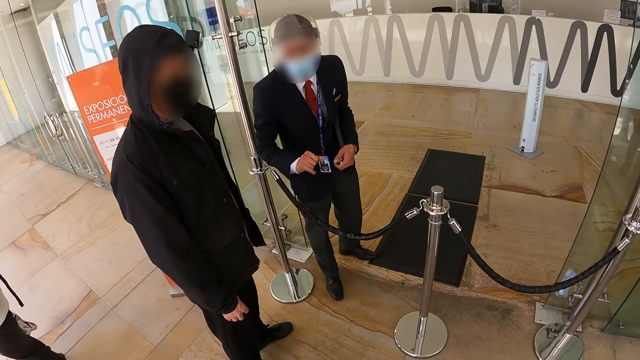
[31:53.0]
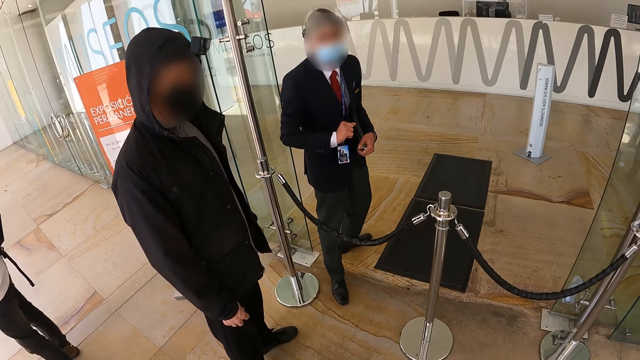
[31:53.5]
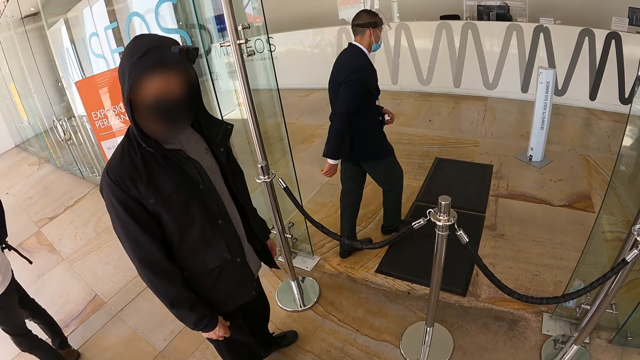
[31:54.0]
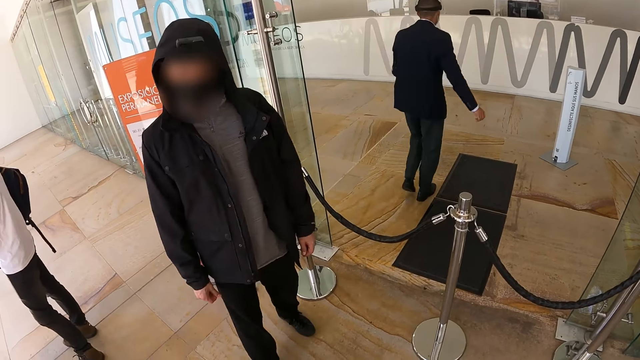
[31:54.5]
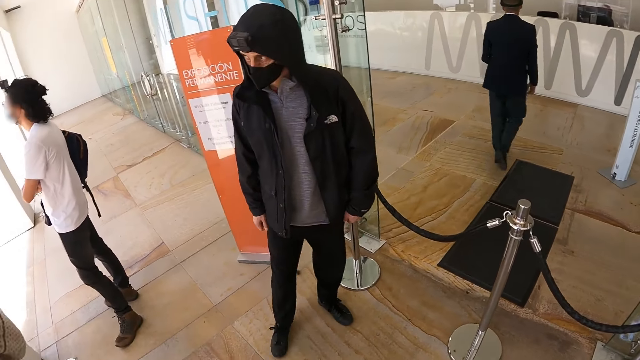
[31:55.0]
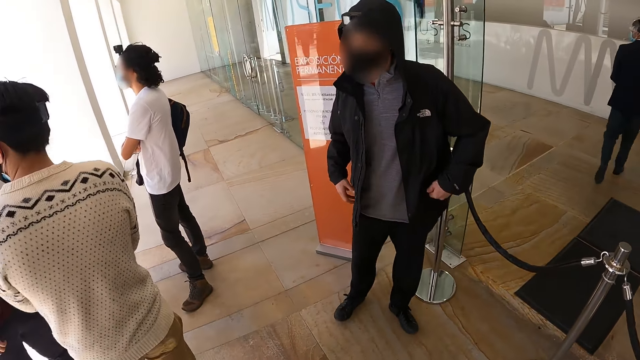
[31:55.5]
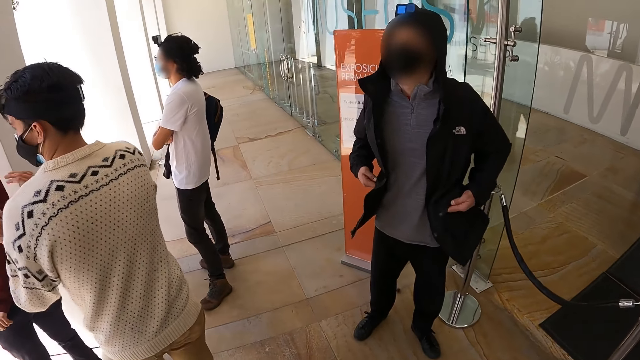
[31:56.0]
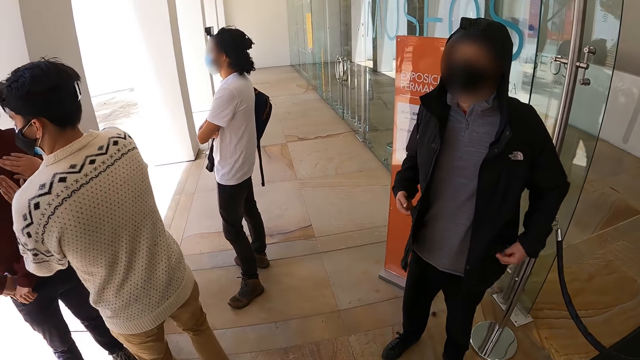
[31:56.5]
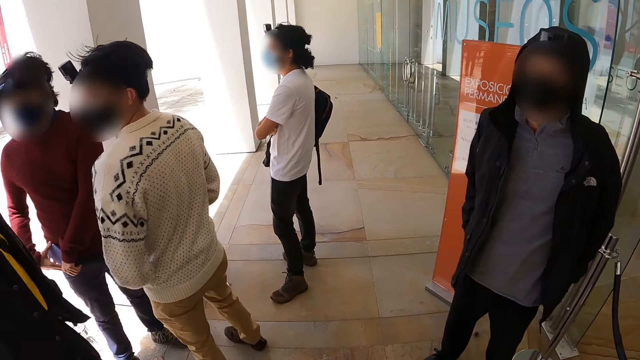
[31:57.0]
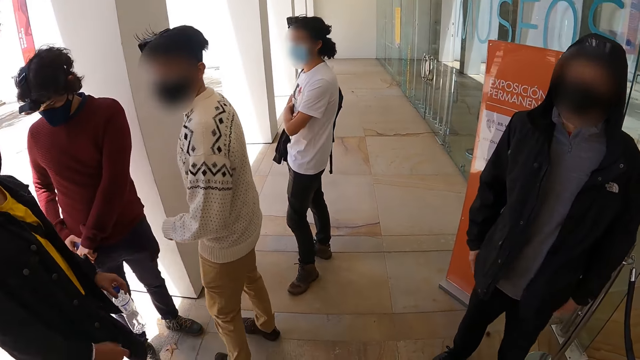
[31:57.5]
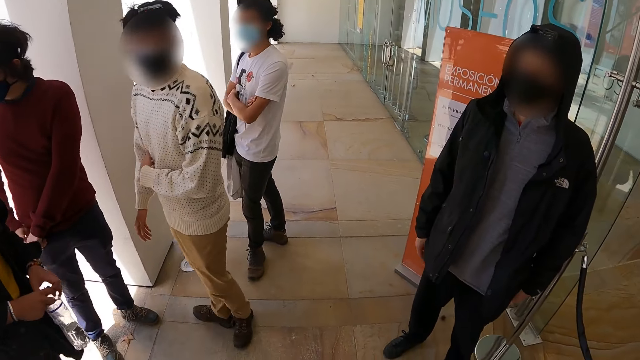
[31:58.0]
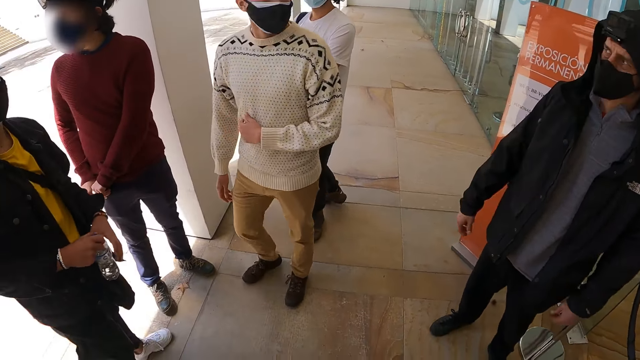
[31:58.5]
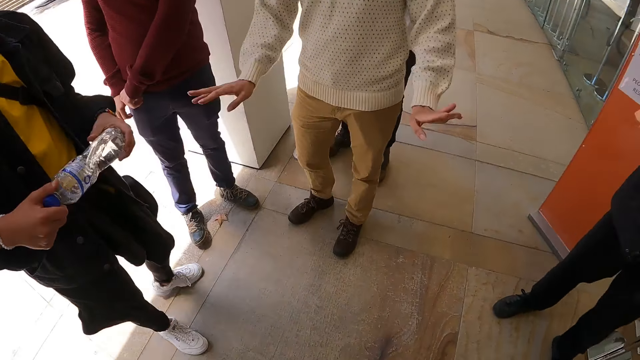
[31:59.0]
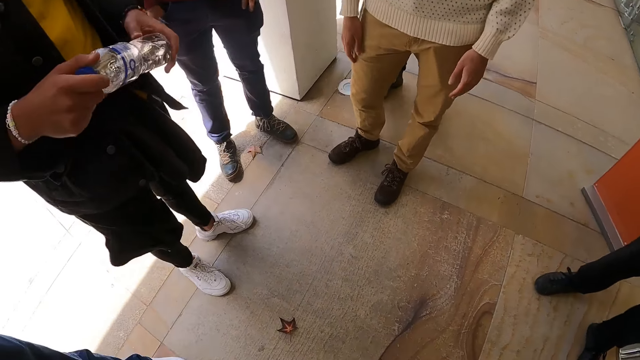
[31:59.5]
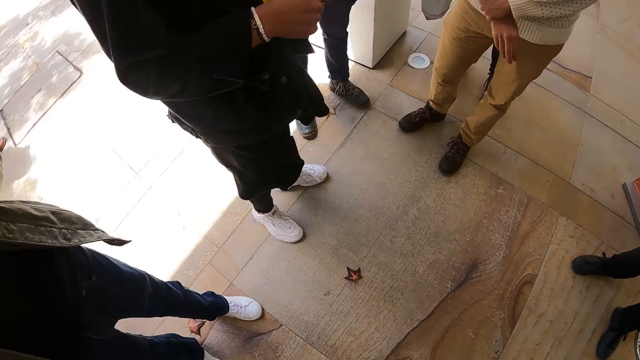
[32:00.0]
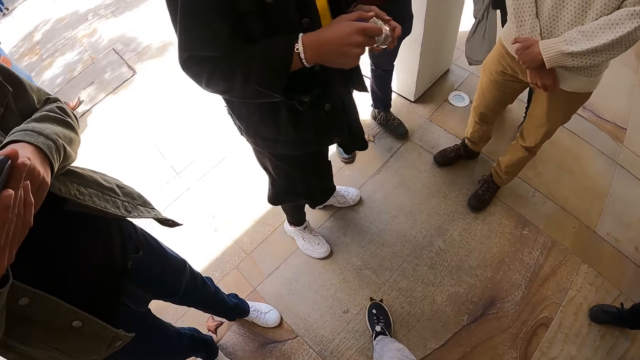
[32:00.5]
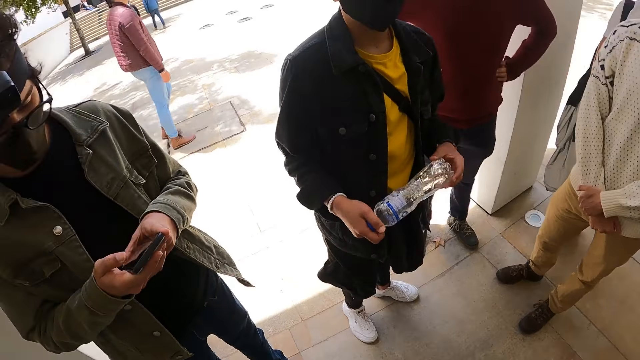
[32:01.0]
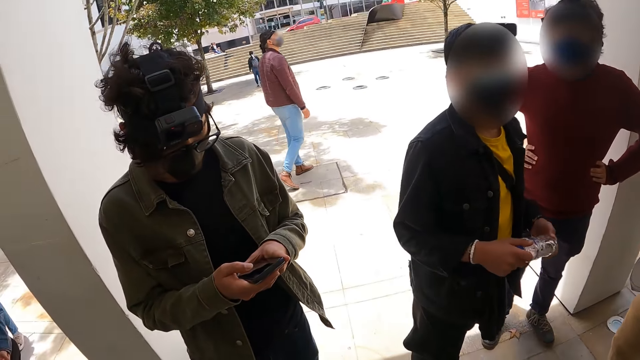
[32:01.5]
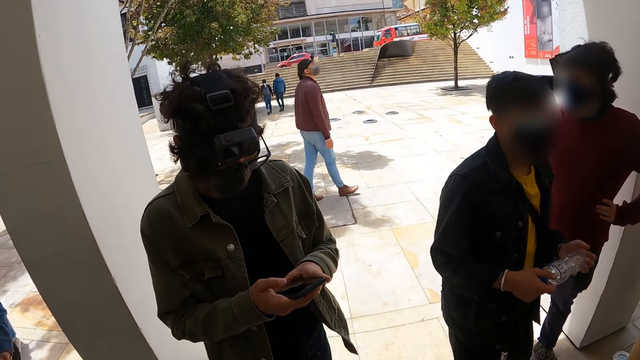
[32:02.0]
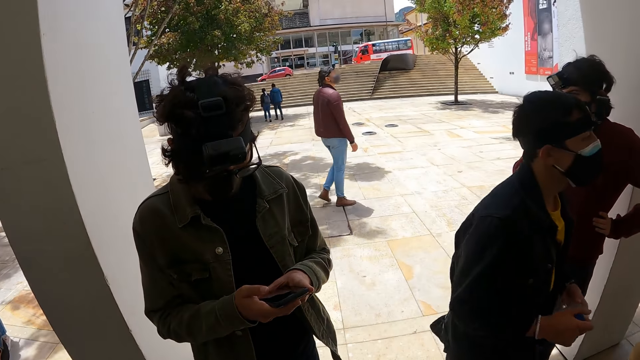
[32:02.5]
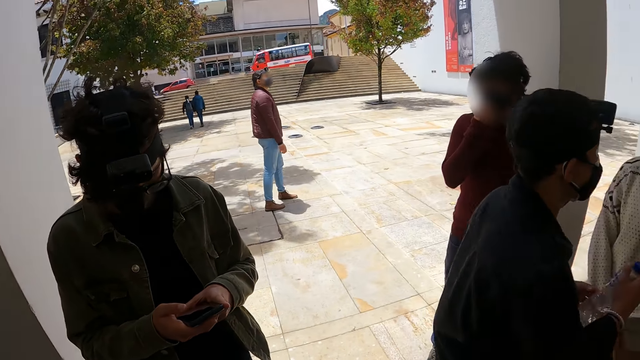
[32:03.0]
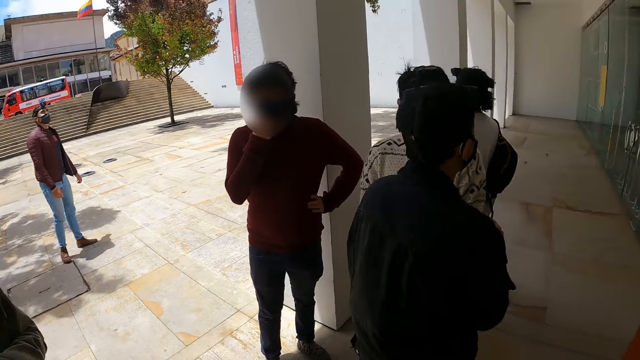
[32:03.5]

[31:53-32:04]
A man walks away. The camera wearer looks around.

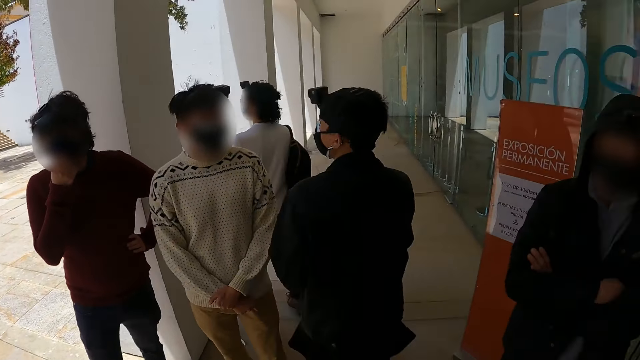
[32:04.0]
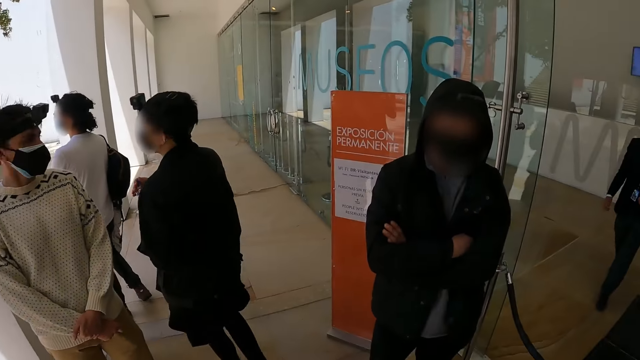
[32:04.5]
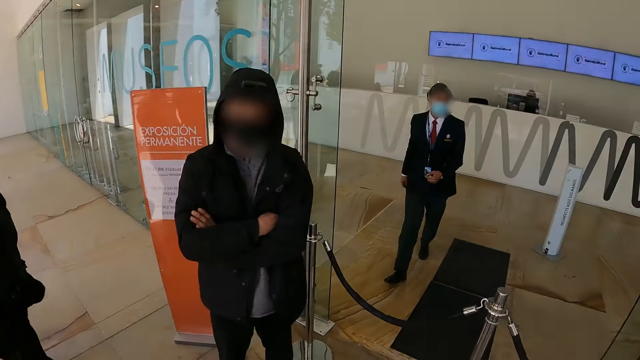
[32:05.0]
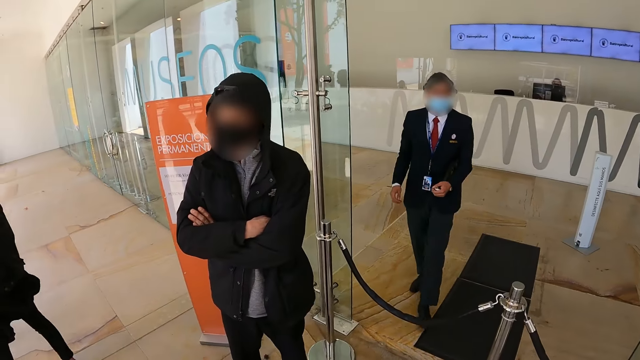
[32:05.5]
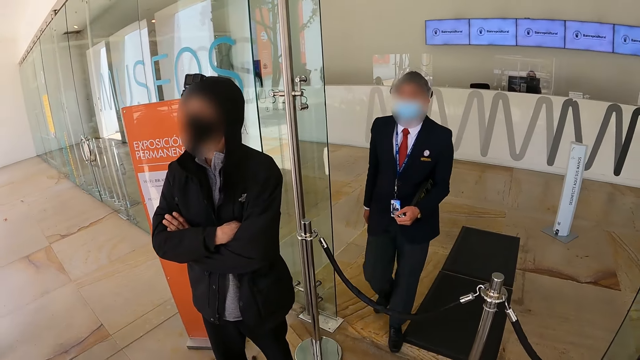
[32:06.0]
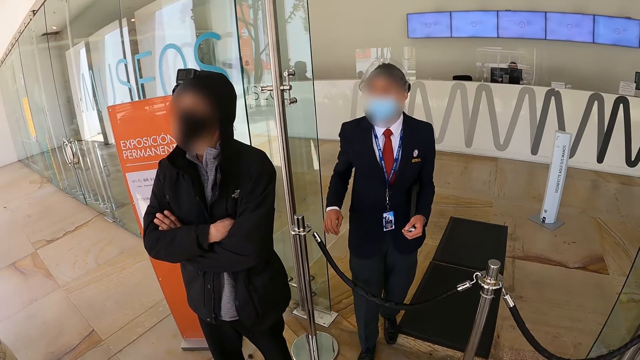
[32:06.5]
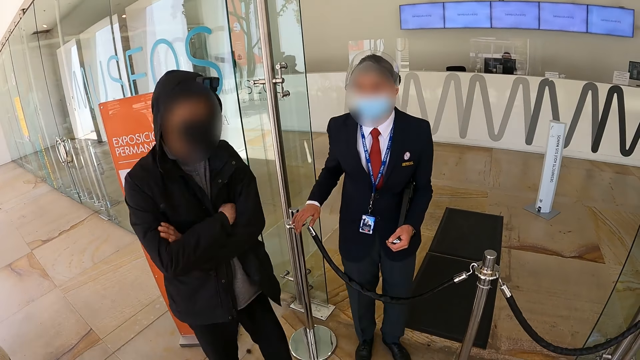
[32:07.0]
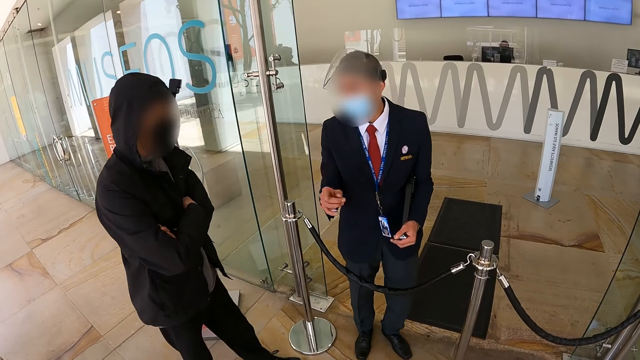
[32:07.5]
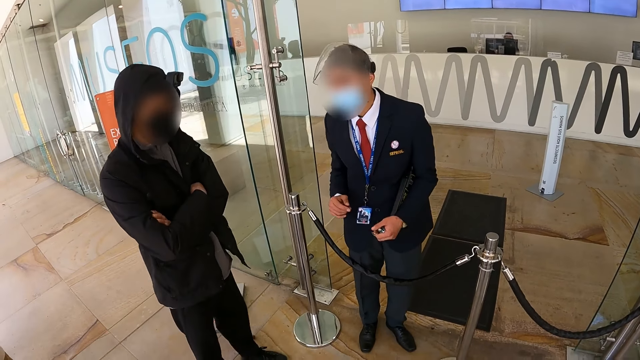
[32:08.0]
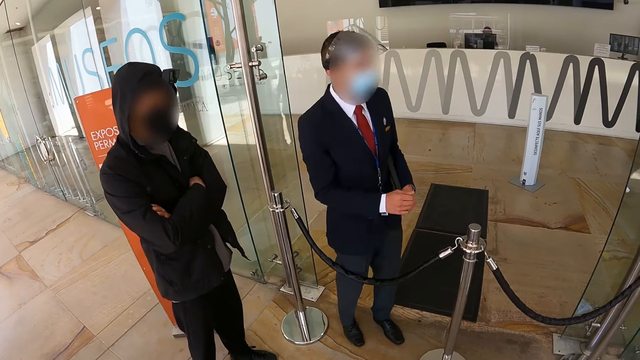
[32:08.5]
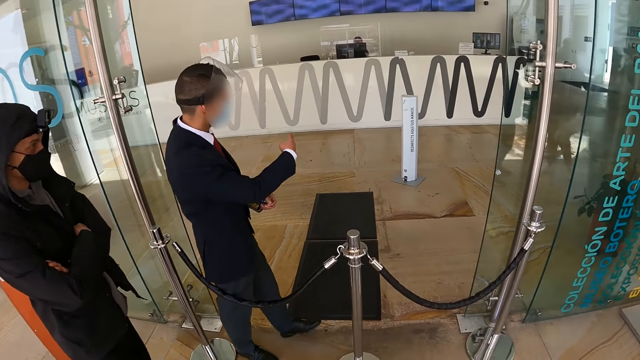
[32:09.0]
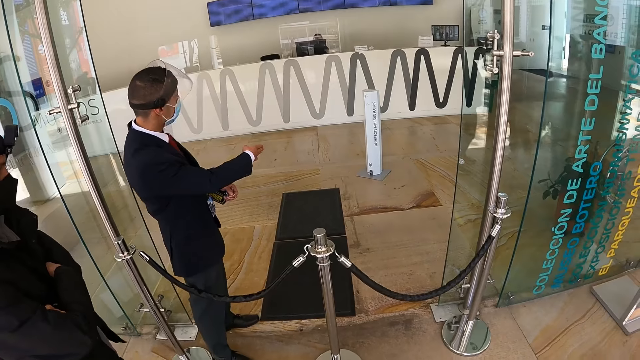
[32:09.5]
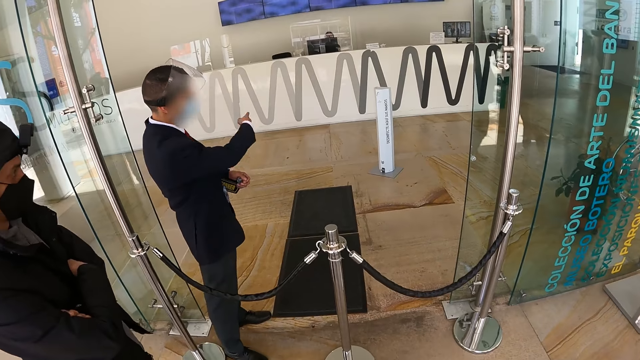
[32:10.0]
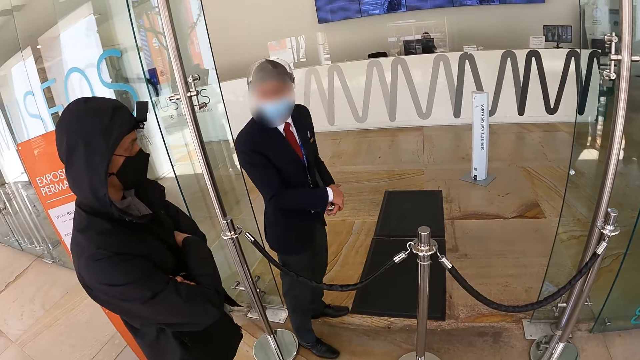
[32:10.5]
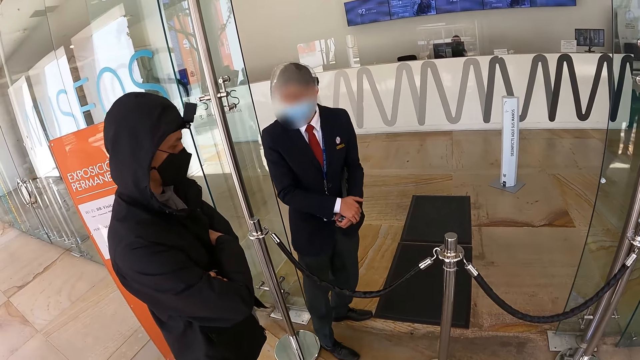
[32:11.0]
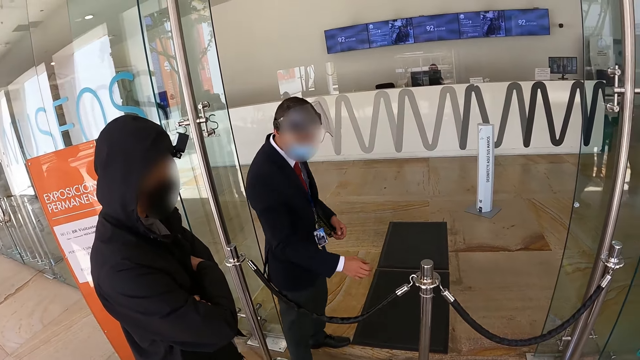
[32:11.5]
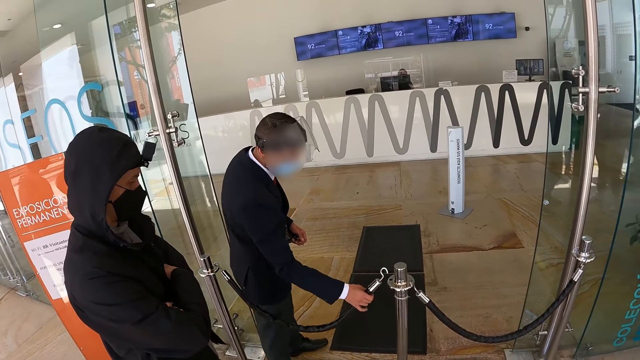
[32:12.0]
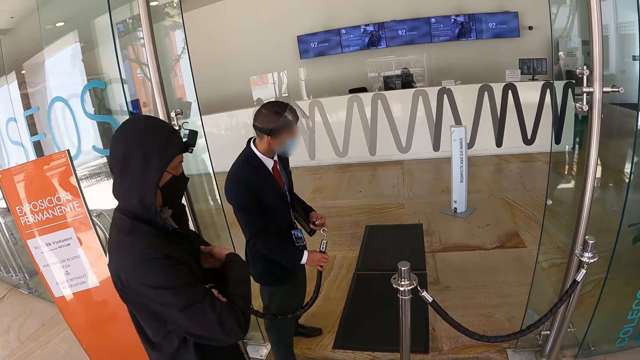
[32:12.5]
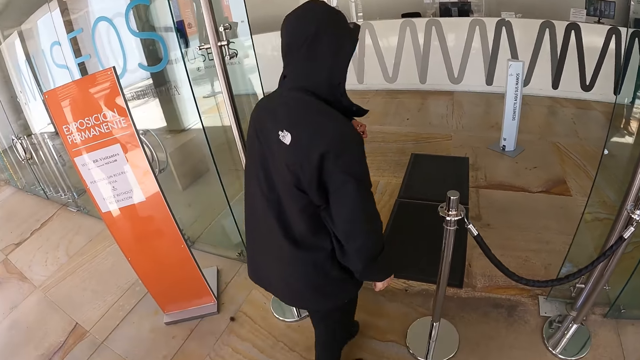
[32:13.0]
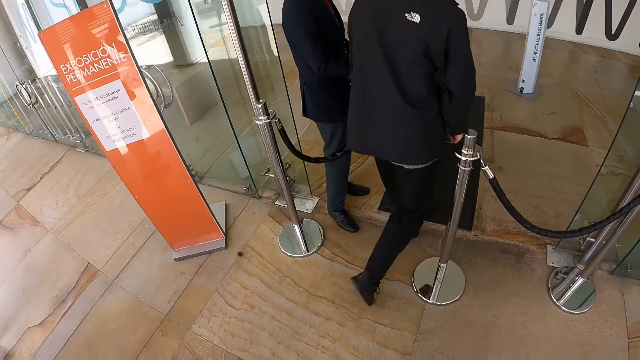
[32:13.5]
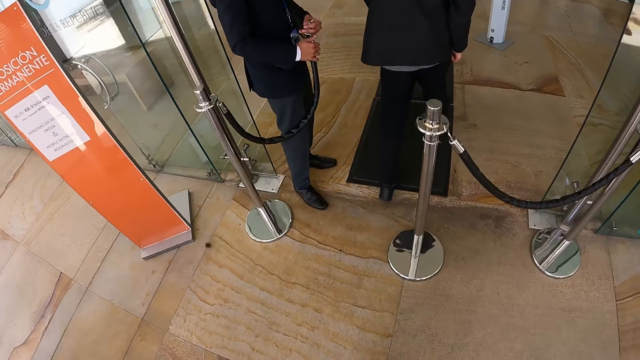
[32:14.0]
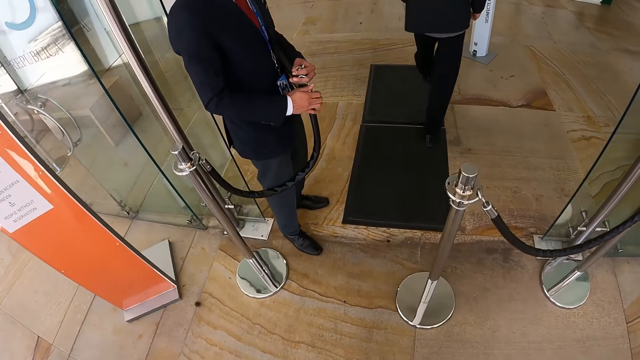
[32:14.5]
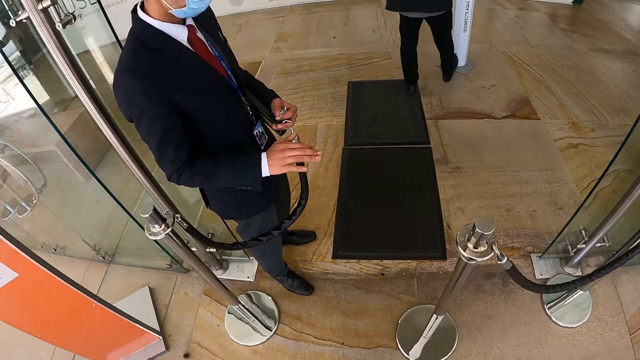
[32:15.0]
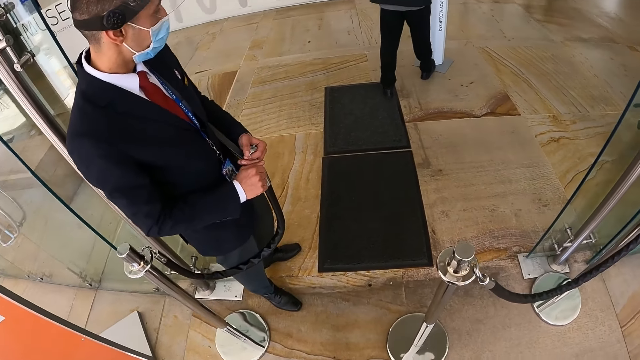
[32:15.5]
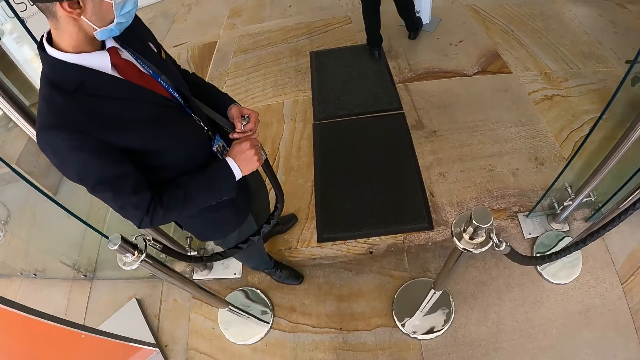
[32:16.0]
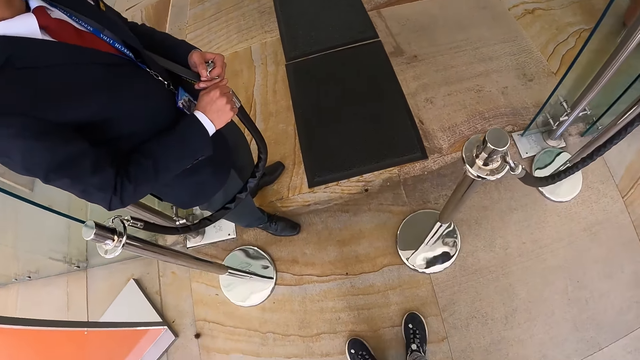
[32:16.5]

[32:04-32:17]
A man touches another man. The first man interacts with the other man. The first man opens a barrier rope. The other man walks in the room. The camera wearer walks in the building. They look around.
